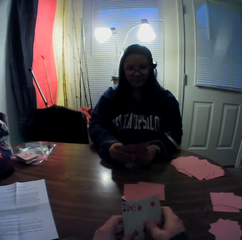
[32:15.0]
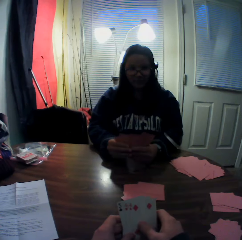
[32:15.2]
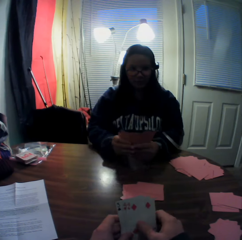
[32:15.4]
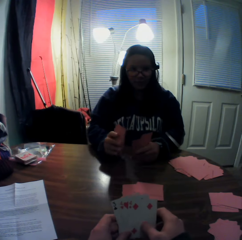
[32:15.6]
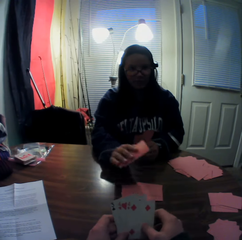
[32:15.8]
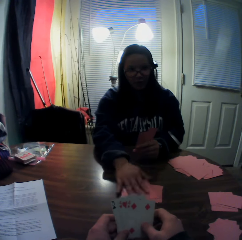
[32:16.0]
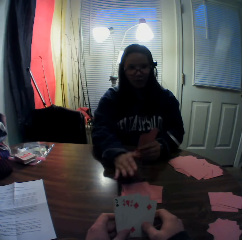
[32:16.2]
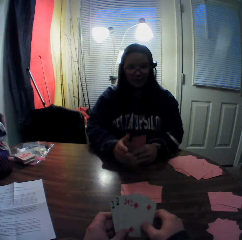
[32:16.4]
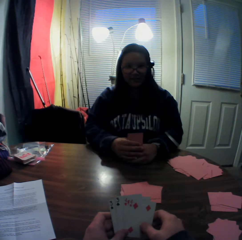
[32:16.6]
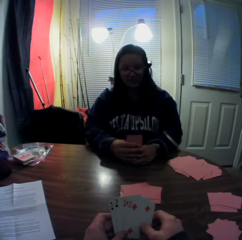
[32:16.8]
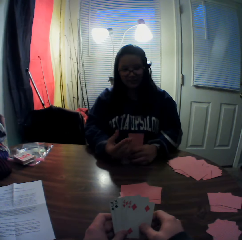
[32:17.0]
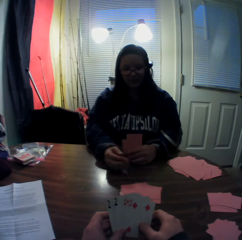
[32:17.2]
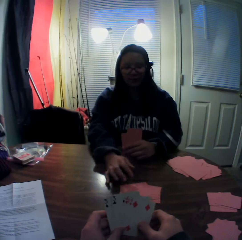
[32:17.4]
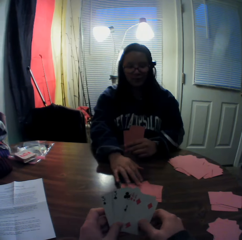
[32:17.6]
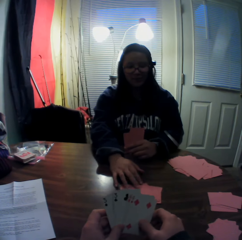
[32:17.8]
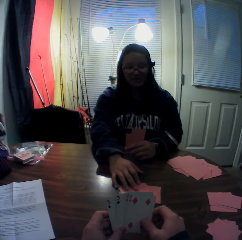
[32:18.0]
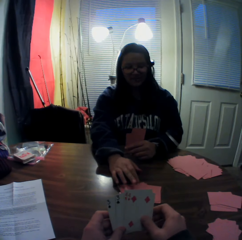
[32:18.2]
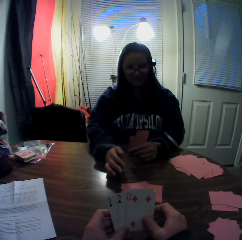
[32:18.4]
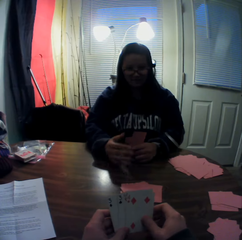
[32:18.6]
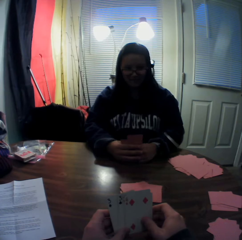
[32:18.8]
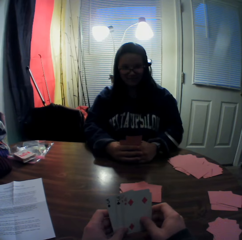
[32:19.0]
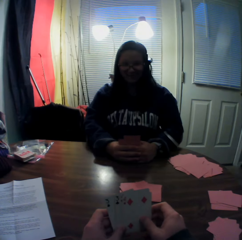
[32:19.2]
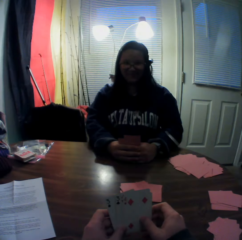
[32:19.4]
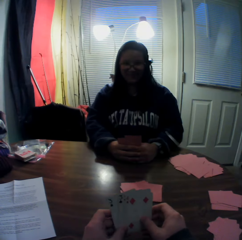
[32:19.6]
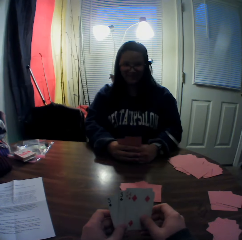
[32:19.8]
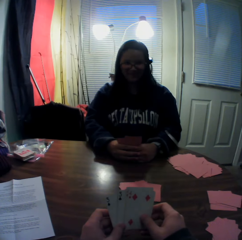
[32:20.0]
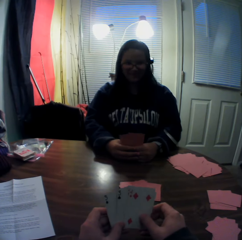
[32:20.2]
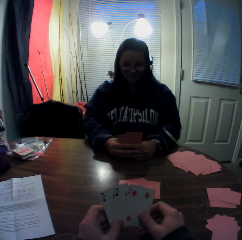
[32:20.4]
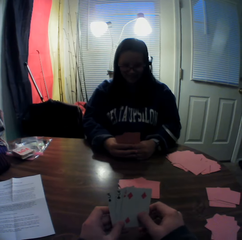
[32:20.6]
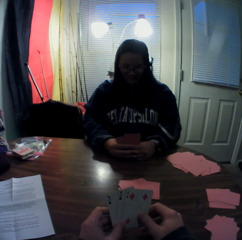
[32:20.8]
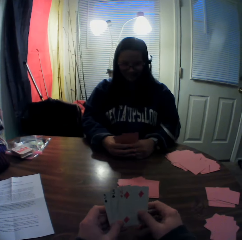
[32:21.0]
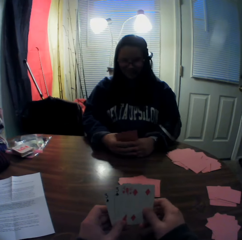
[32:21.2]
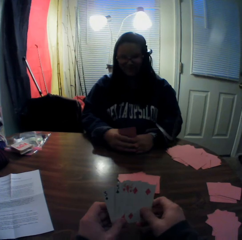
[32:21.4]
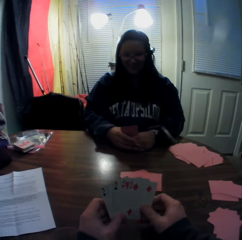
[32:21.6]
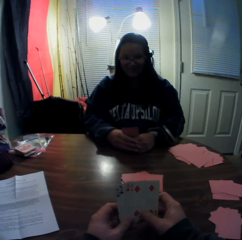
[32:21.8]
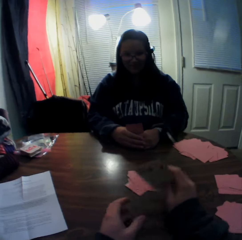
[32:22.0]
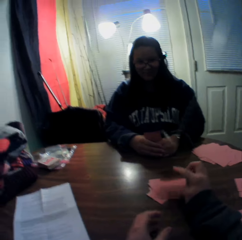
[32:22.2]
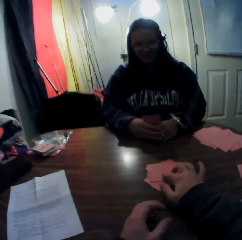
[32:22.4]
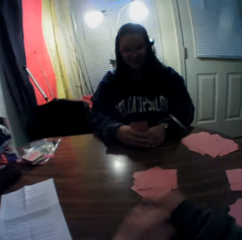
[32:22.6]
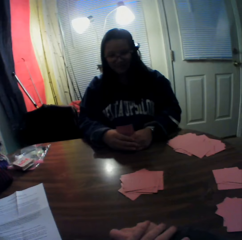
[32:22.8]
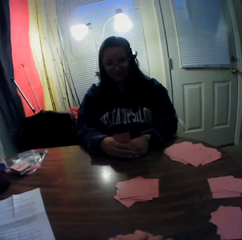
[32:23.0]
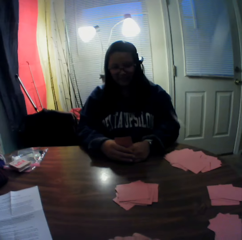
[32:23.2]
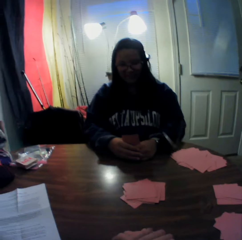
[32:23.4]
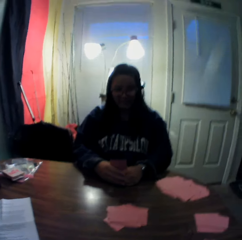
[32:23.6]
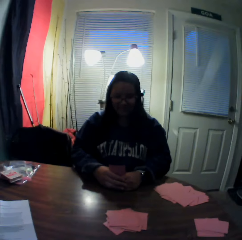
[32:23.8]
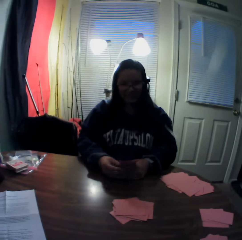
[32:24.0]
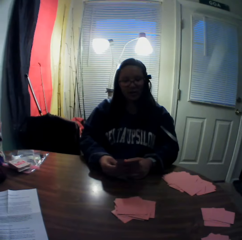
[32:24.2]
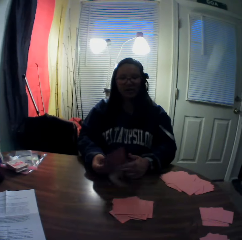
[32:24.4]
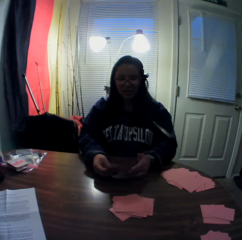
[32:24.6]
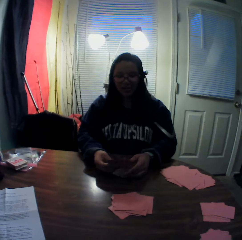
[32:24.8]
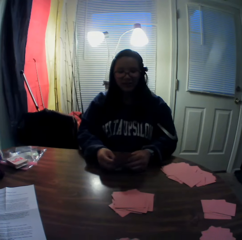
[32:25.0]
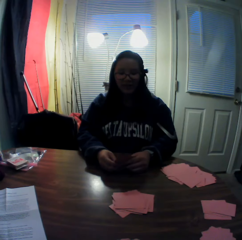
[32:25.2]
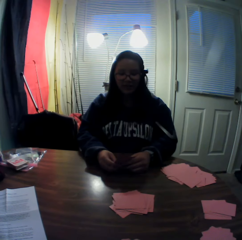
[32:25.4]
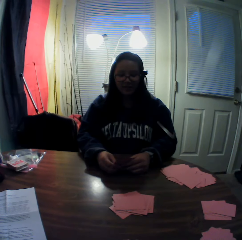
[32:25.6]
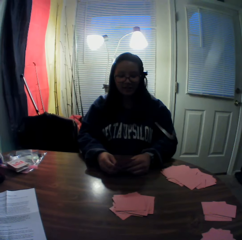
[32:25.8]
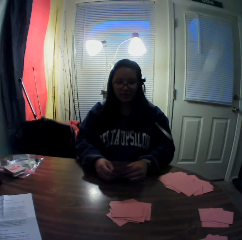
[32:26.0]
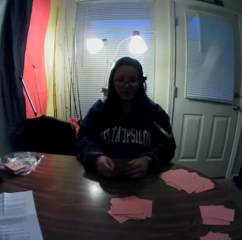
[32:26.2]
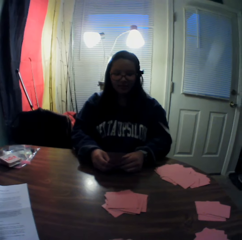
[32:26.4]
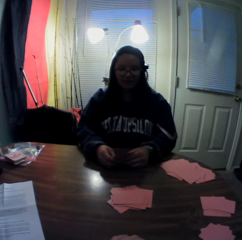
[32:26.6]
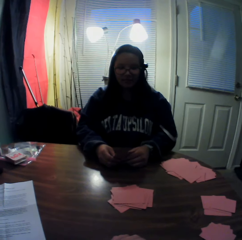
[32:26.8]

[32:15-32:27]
A woman picks a card from the stack of cards in her hands with her right hand. The woman drops the cards onto the table. The woman moves a card on the table. The camera wearer places the cards onto the table.

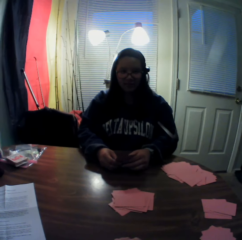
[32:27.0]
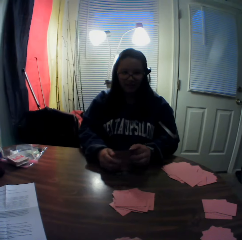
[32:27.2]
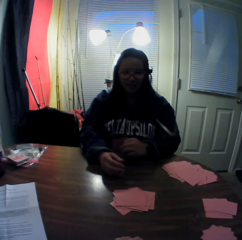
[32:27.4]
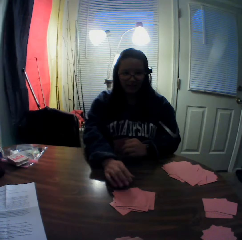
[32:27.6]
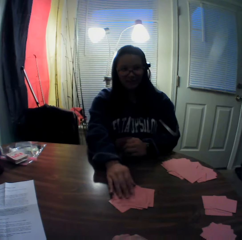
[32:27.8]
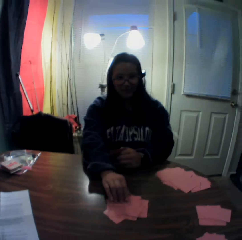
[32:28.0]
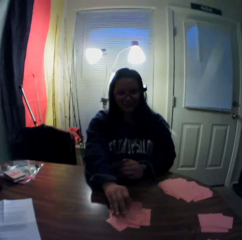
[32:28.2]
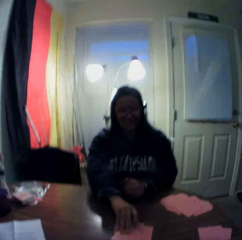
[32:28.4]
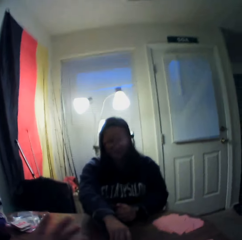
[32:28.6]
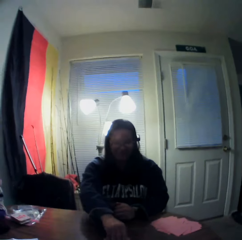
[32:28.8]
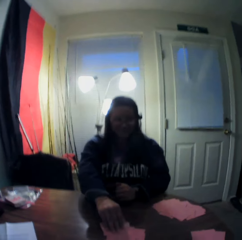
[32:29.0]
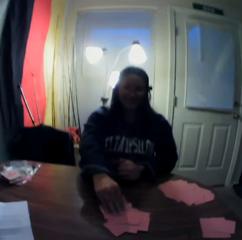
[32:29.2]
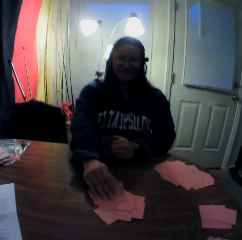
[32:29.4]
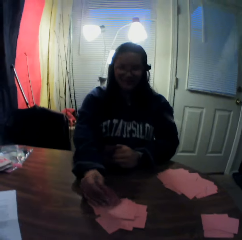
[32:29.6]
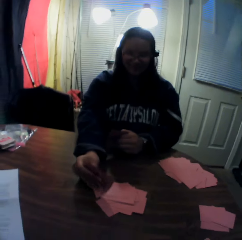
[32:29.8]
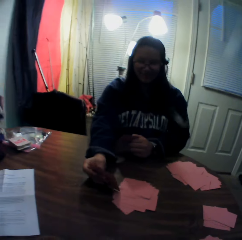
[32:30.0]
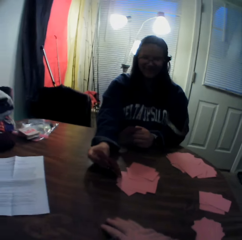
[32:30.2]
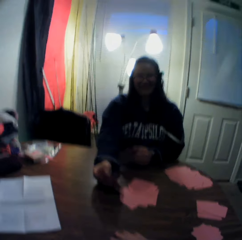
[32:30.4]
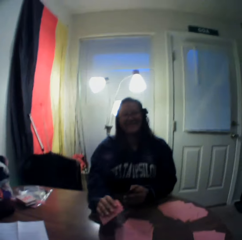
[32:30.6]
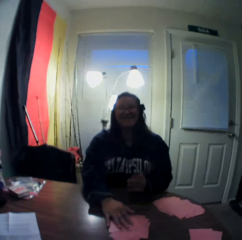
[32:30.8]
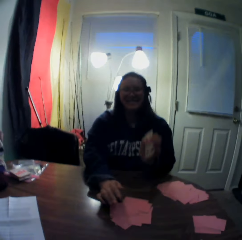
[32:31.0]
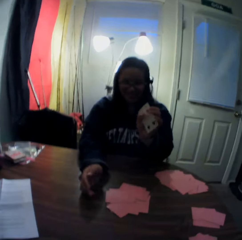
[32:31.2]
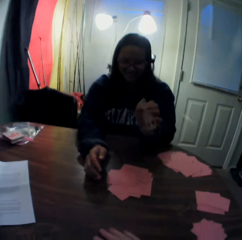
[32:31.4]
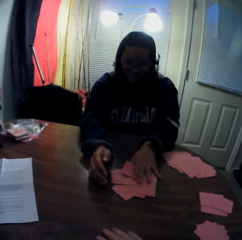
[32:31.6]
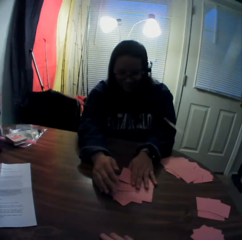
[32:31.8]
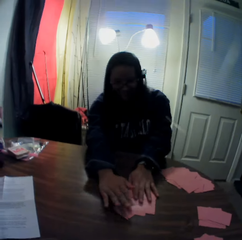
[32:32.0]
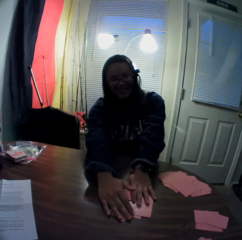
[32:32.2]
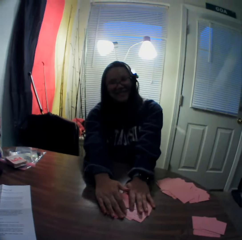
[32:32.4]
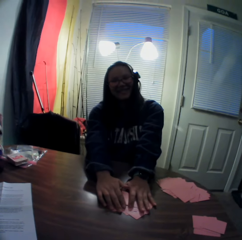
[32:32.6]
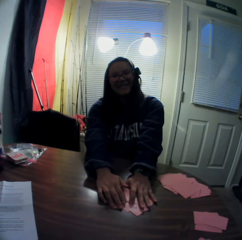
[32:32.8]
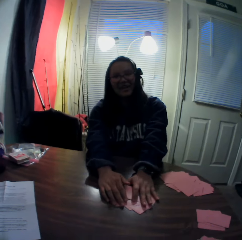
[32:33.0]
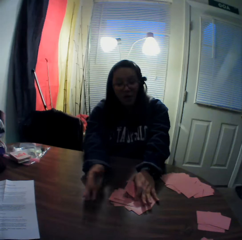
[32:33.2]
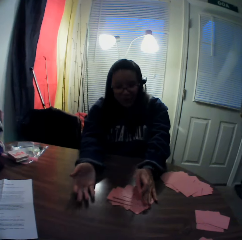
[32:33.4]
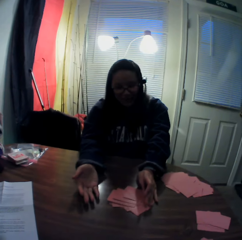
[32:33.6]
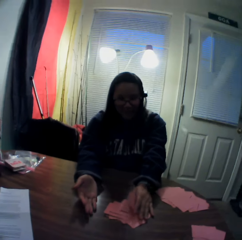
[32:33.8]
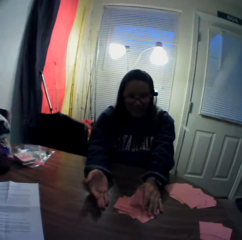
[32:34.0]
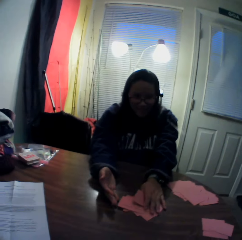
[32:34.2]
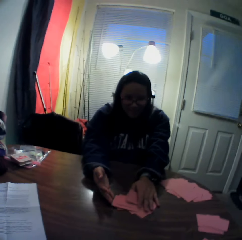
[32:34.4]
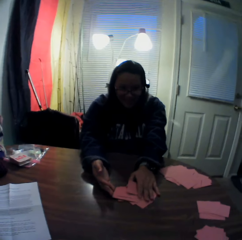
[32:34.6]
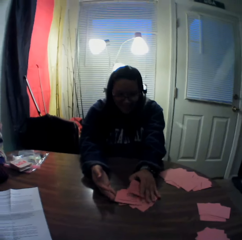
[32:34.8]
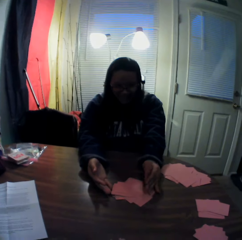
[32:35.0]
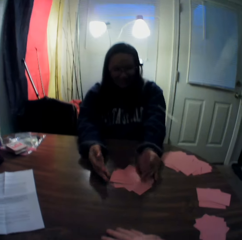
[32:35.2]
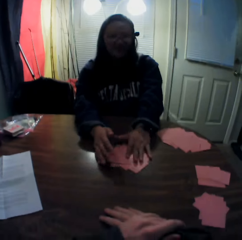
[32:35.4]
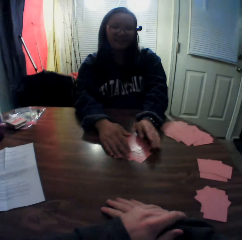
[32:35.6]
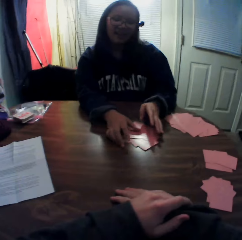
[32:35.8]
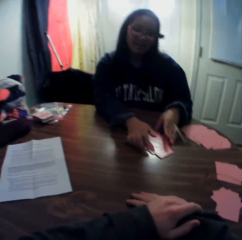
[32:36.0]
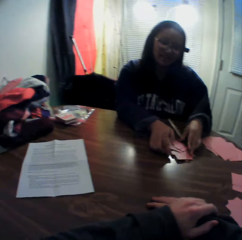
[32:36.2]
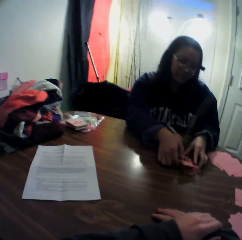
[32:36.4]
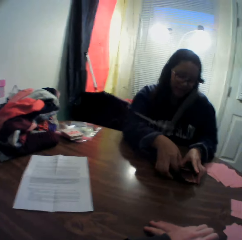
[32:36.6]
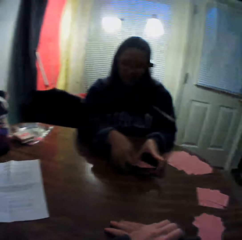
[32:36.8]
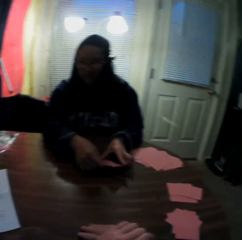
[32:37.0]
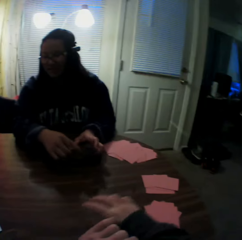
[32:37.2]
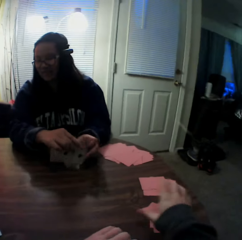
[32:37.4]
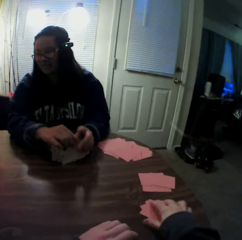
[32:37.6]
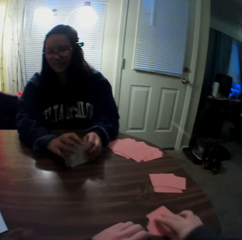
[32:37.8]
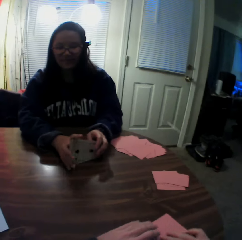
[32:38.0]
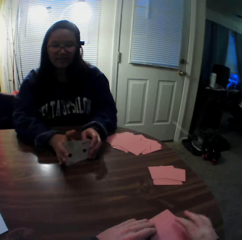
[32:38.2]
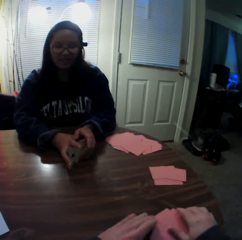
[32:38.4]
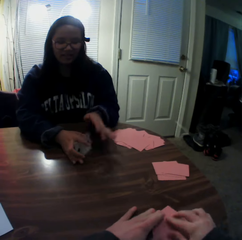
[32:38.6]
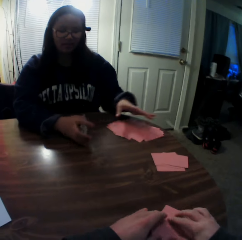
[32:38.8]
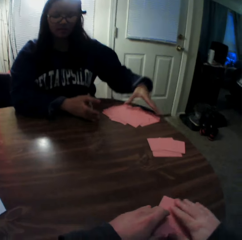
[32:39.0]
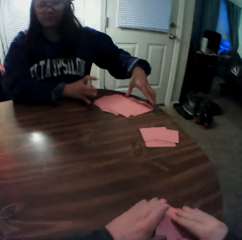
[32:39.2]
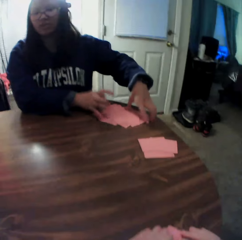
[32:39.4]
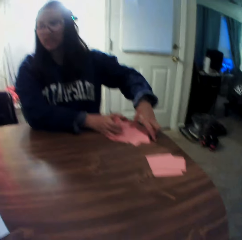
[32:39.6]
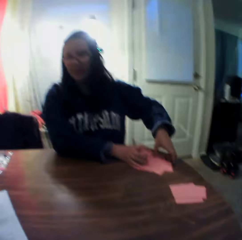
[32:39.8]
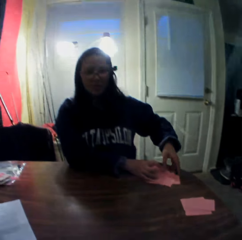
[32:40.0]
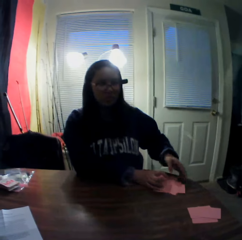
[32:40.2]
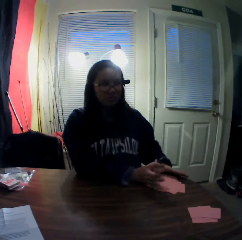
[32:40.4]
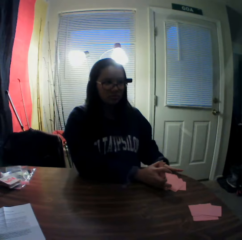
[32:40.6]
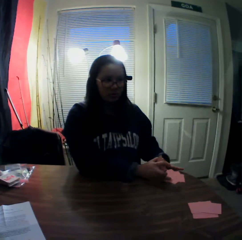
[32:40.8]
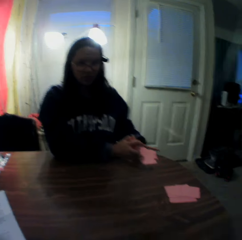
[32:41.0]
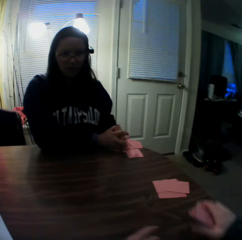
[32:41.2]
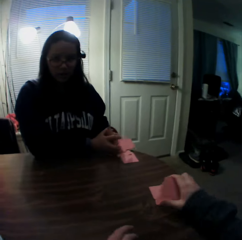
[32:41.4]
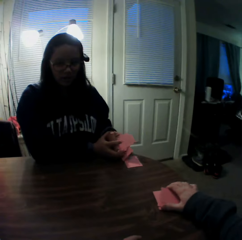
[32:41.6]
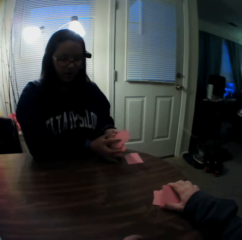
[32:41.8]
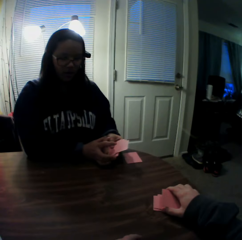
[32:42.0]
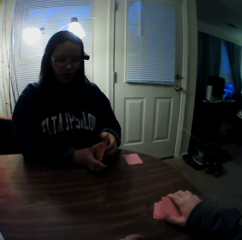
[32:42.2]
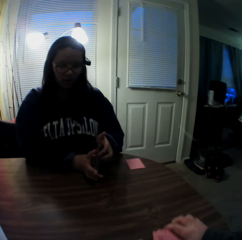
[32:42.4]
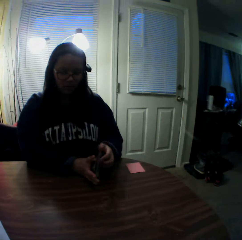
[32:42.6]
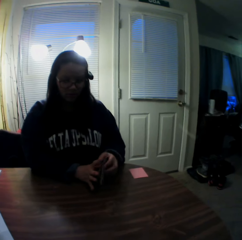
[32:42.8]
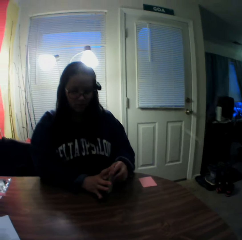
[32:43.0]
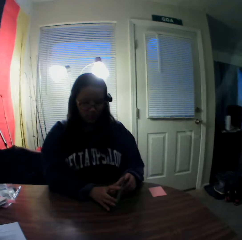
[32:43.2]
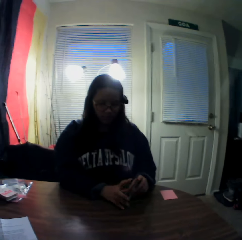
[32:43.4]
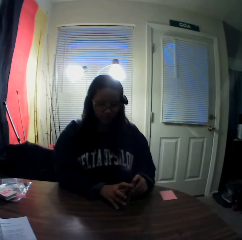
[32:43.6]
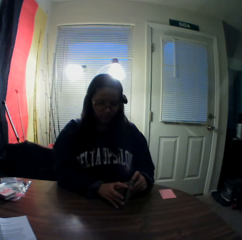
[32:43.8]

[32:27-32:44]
A woman picks a playing card from the table. The woman packs the stack of cards on the table with her right hand. The woman looks at the playing cards. The woman drops the cards onto the table. The woman puts a playing card on the table. The woman packs the stack of cards on the table with her left hand. The woman packs the stack of cards on the table with both hands. The woman moves playing cards on the table. The woman picks playing cards from the table. The camera wearer slides playing cards on the table. They pack the stack of cards on the table with both hands. The woman packs the stack of cards on the table with her left hand. The camera wearer picks playing cards from the table. The woman picks playing cards from the table. The camera wearer places the cards onto the table. They slide the playing cards on the table.
